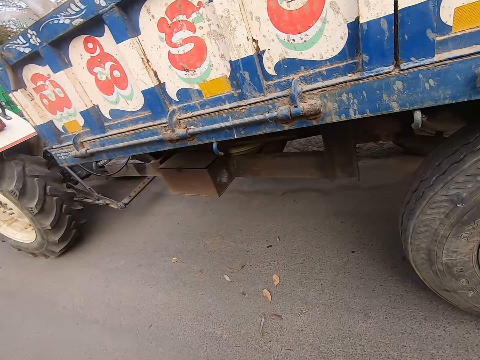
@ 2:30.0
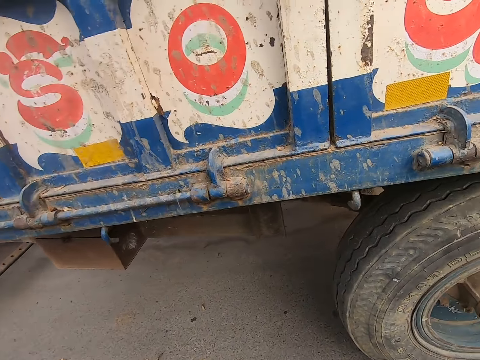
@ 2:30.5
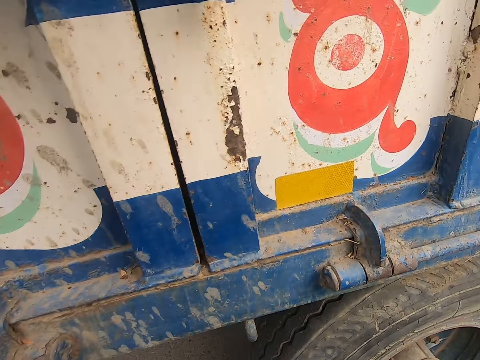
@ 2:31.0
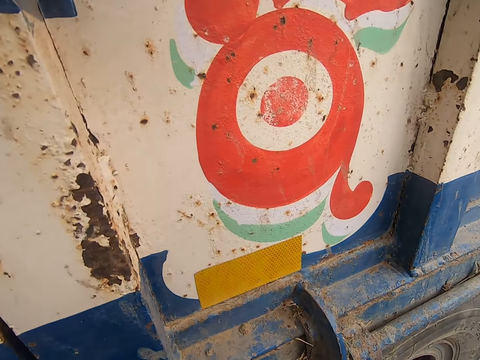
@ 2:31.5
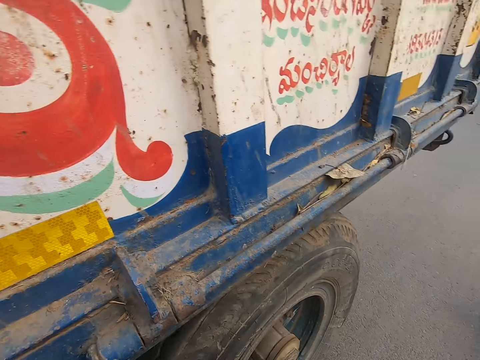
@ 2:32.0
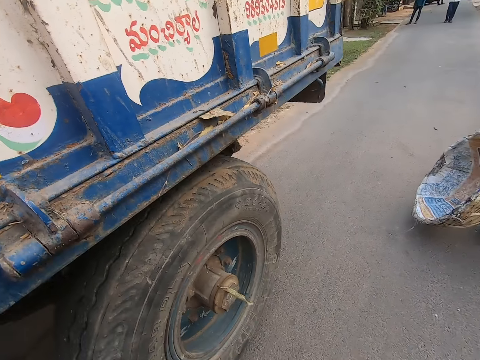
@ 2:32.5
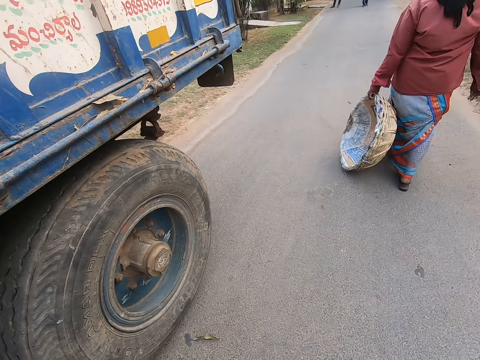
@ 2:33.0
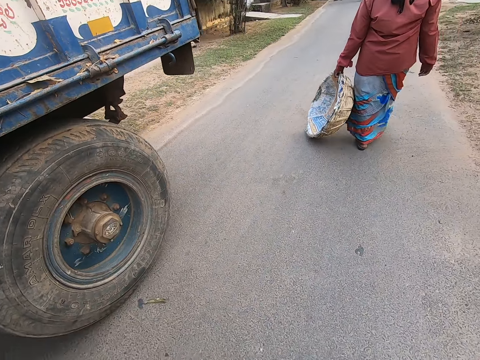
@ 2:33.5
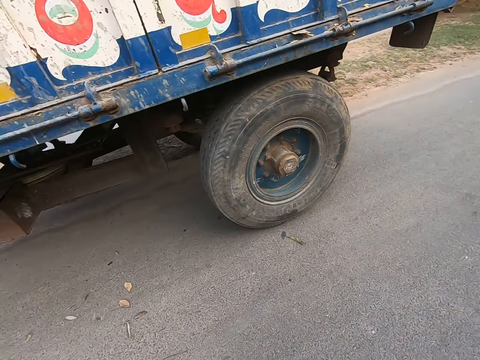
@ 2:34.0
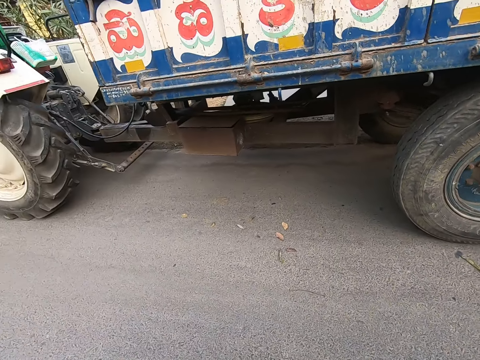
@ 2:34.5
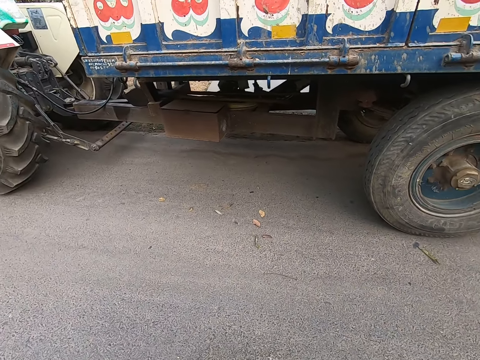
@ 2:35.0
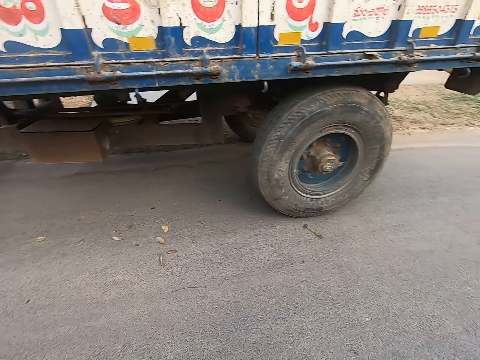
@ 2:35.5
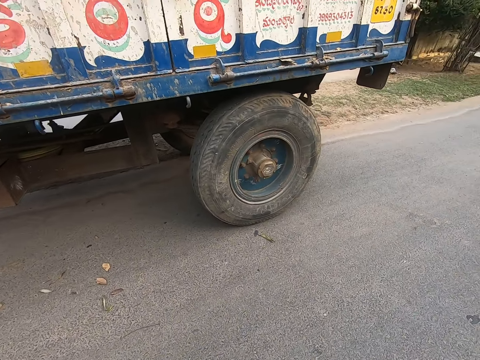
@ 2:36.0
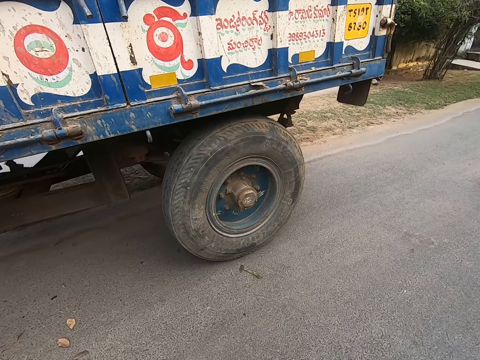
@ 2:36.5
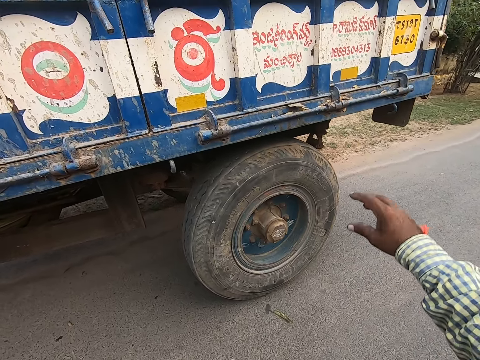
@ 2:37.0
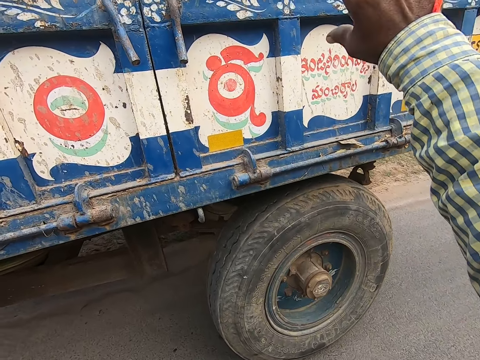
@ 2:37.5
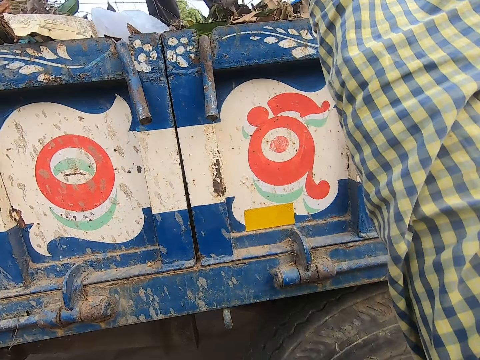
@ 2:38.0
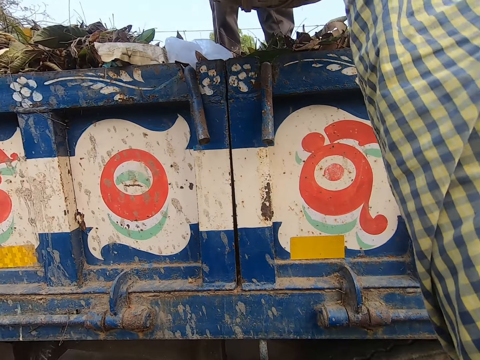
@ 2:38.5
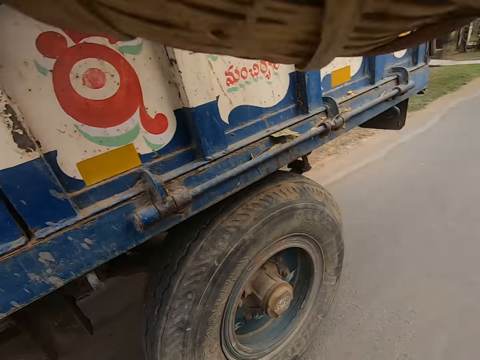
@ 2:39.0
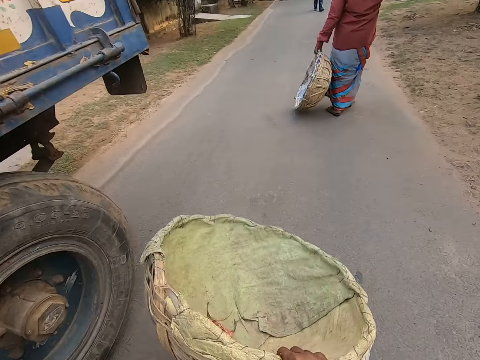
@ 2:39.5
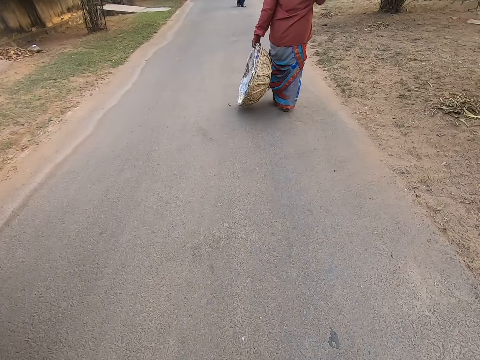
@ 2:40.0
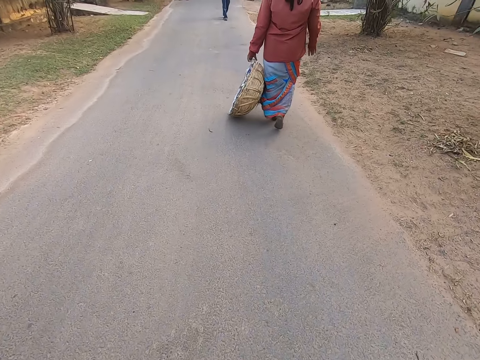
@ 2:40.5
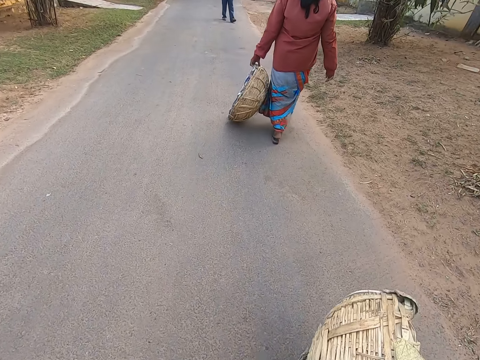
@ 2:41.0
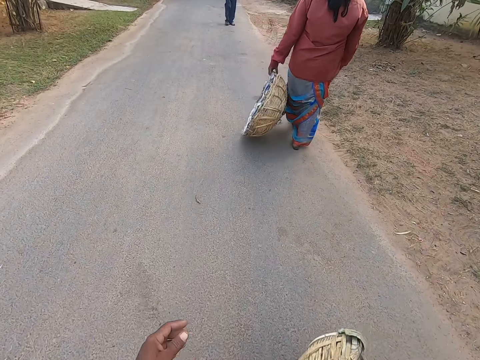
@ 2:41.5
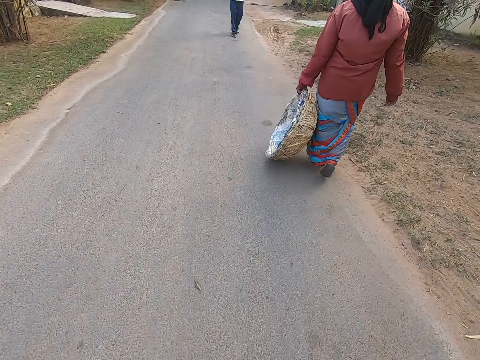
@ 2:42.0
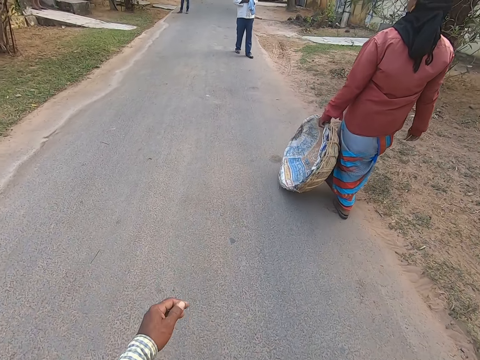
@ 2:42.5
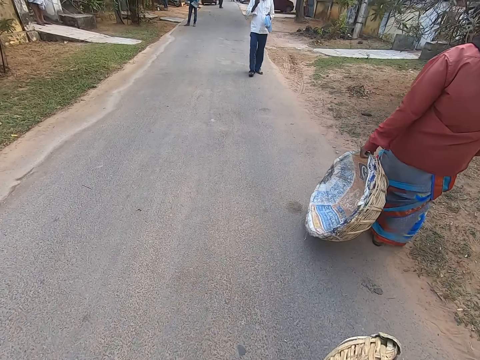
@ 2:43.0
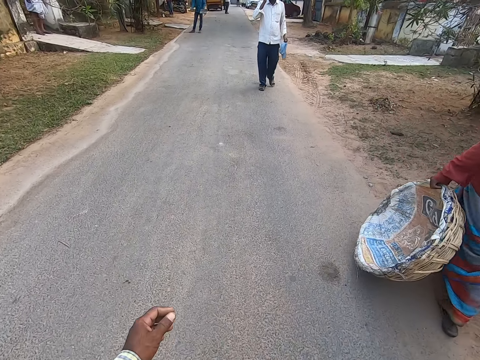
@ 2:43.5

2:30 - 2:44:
The camera wearer pours trash on the track with his right hand. The woman walks along the road. The camera wearer looks down. He lifts his right hand. He takes the basket from a man's right hand with his right hand. He walks along the road.

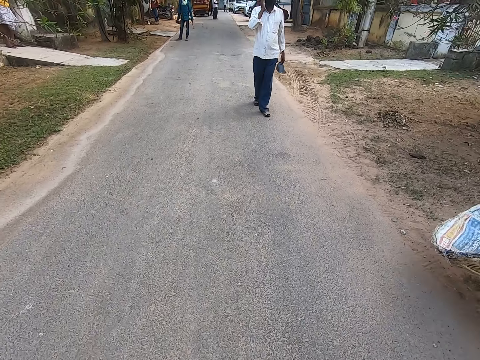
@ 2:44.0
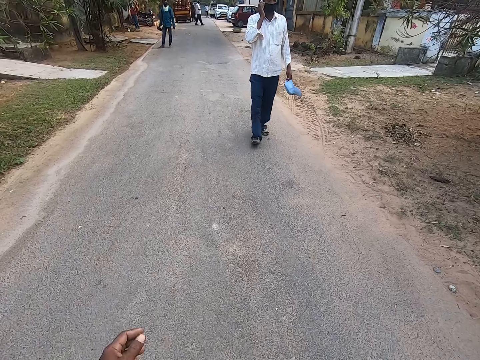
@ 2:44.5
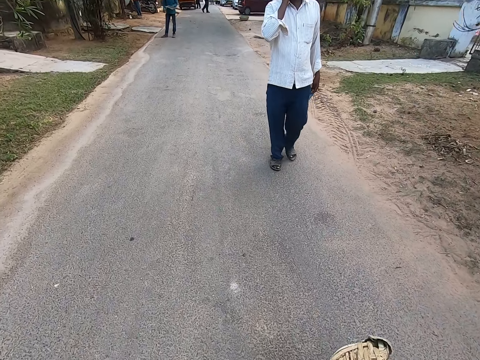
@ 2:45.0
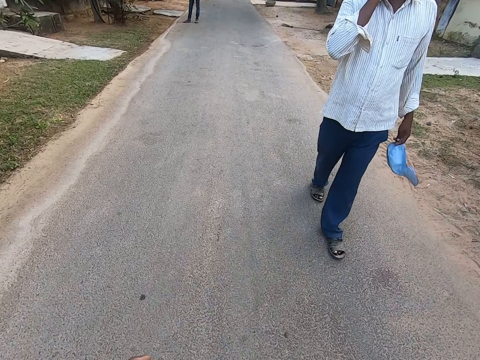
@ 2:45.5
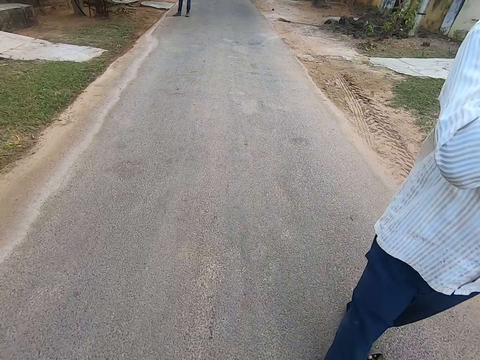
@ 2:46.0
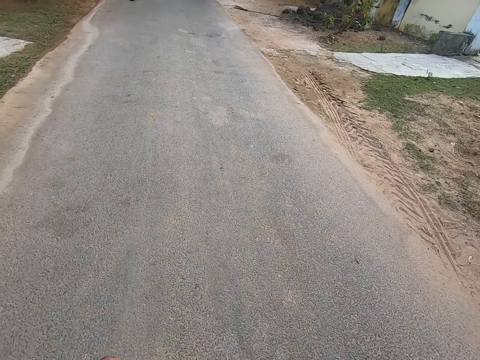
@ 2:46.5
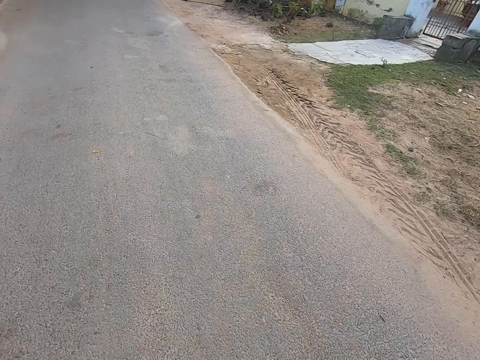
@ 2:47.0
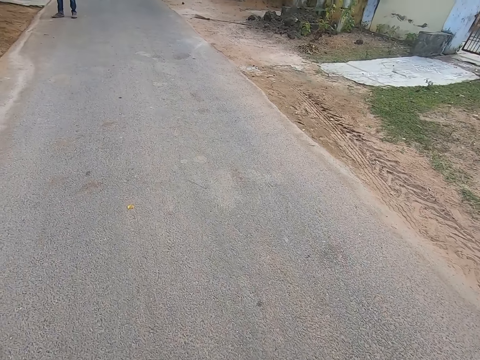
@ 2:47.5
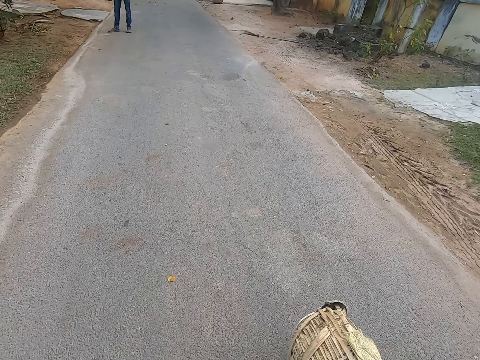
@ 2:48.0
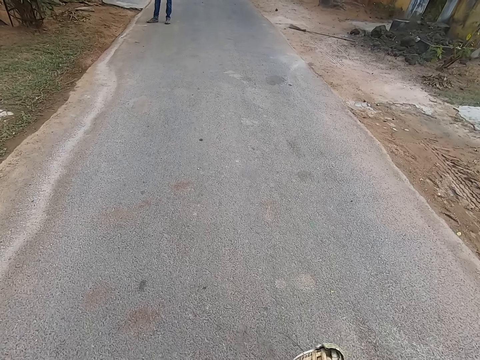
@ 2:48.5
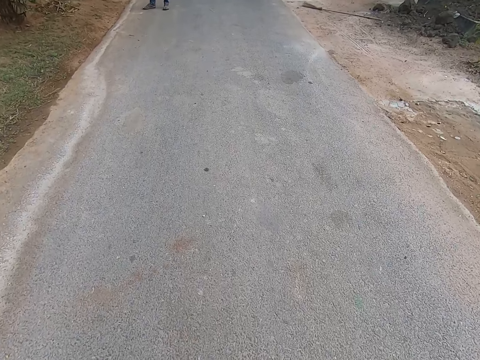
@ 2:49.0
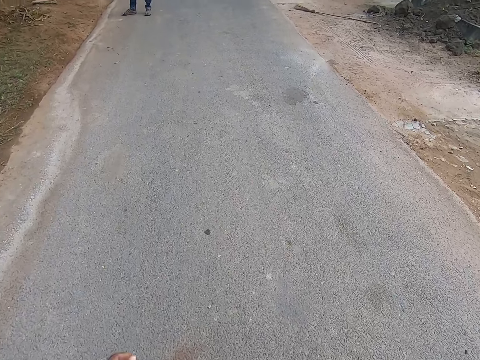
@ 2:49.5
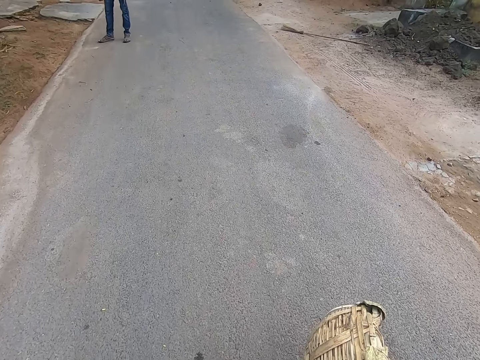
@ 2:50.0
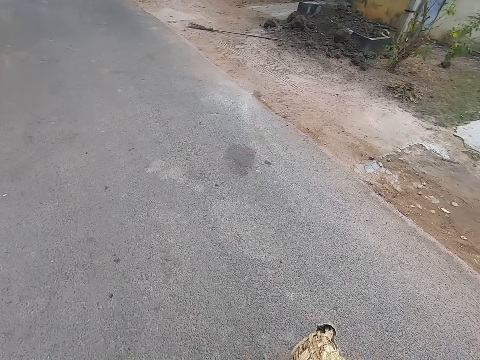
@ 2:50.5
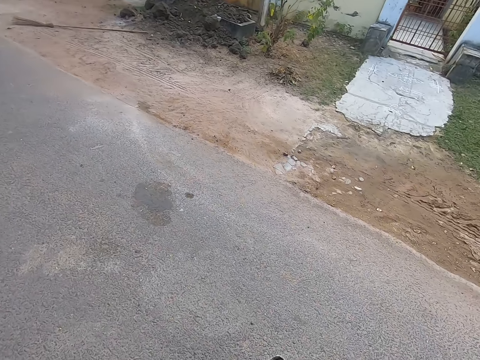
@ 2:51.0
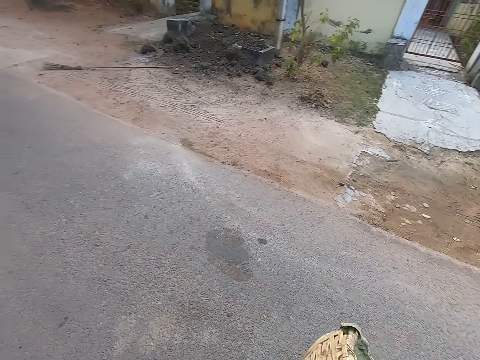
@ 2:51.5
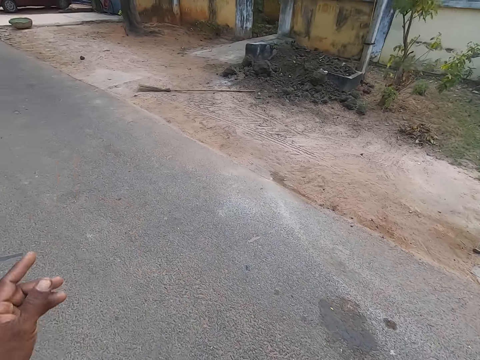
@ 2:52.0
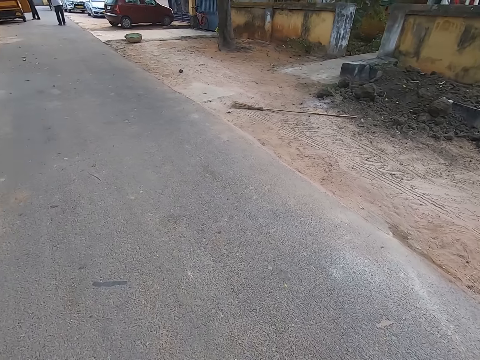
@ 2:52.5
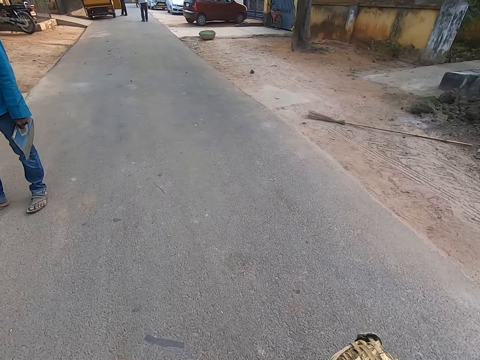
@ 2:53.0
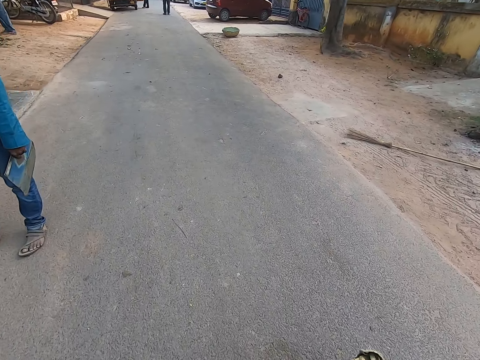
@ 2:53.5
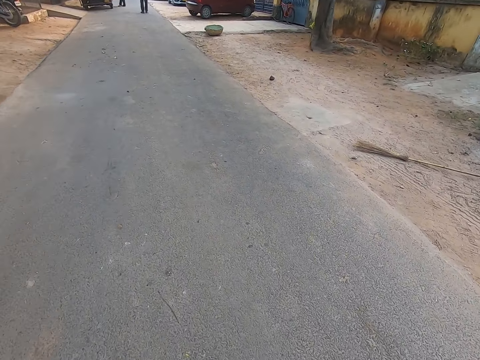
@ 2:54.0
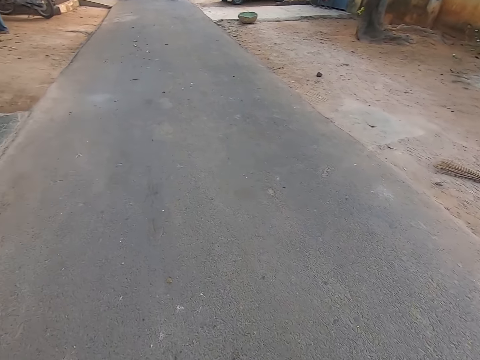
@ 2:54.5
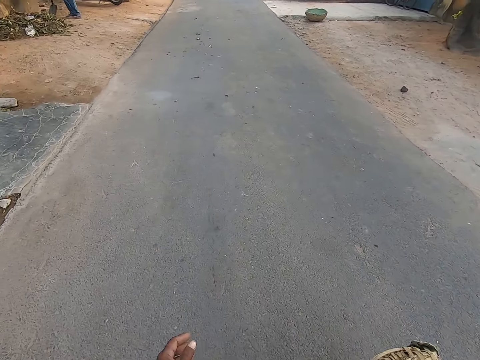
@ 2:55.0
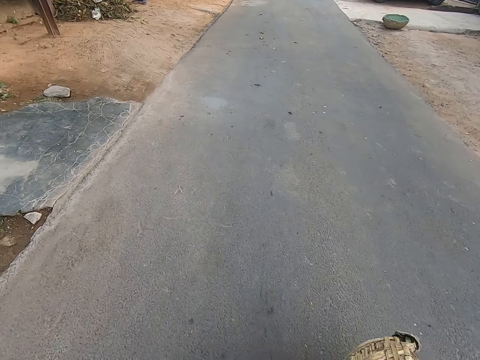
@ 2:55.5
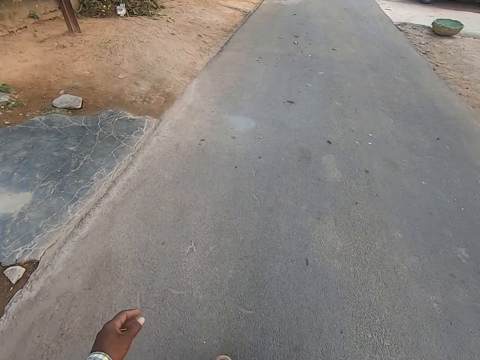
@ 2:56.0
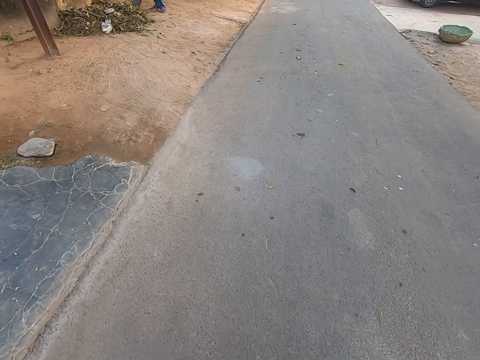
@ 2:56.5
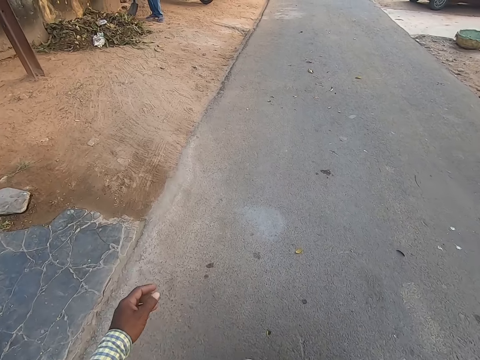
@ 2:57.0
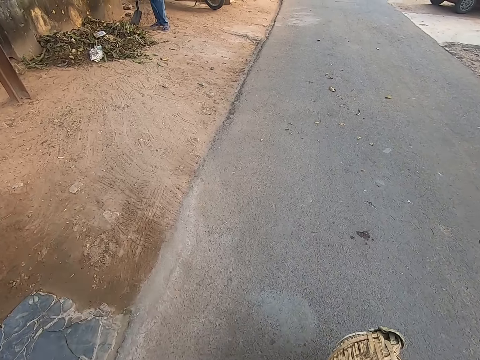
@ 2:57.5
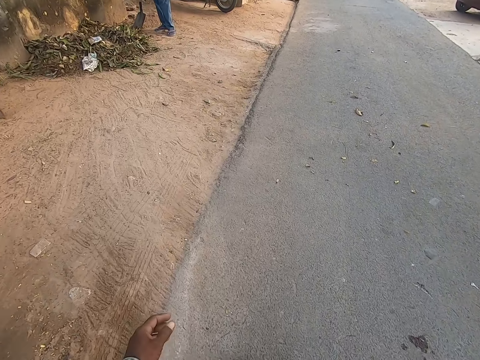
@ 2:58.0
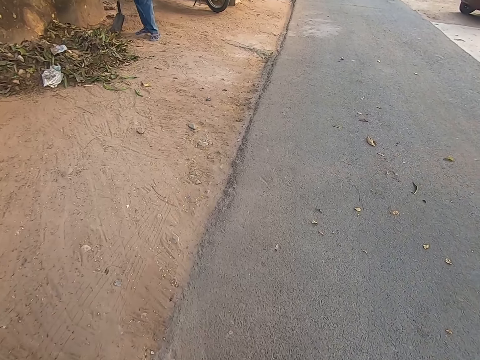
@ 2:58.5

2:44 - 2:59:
The camera wearer looks down. They walk in front. They converse with the woman. They look down.
